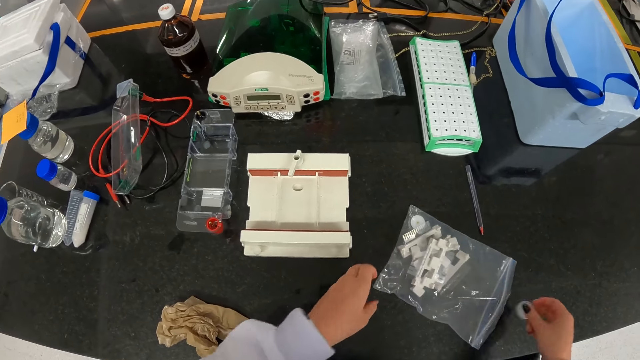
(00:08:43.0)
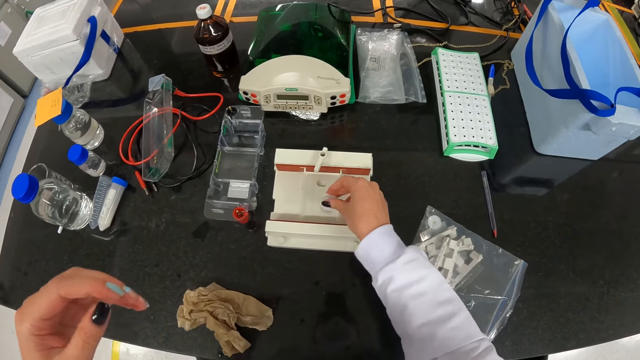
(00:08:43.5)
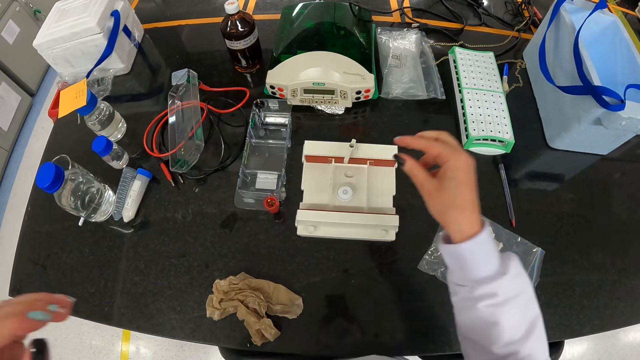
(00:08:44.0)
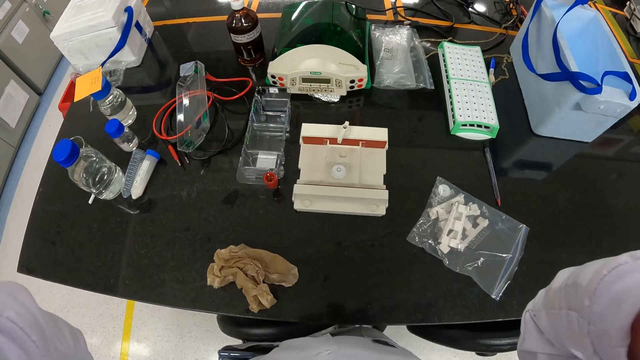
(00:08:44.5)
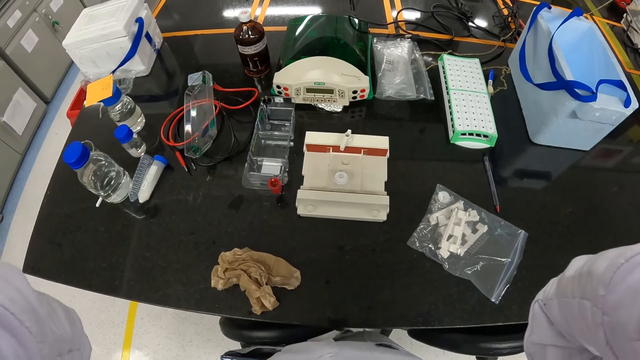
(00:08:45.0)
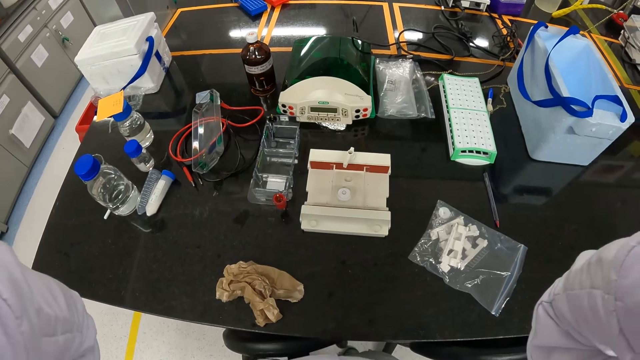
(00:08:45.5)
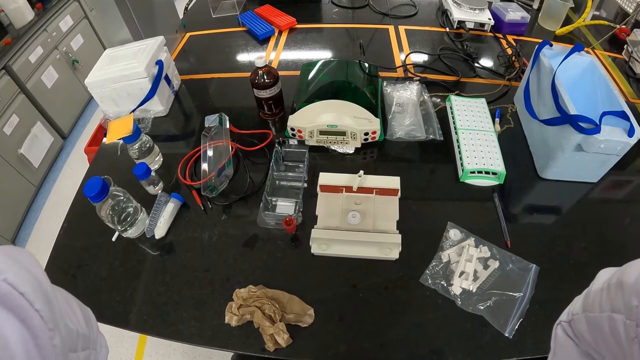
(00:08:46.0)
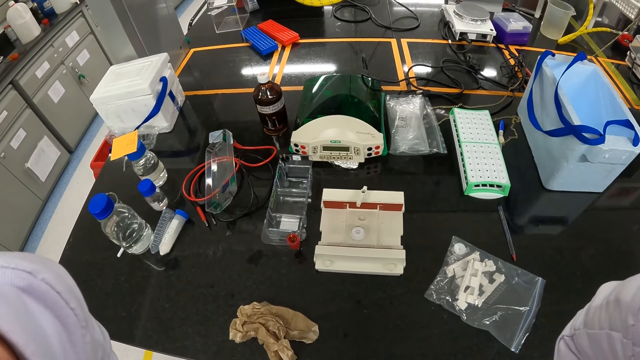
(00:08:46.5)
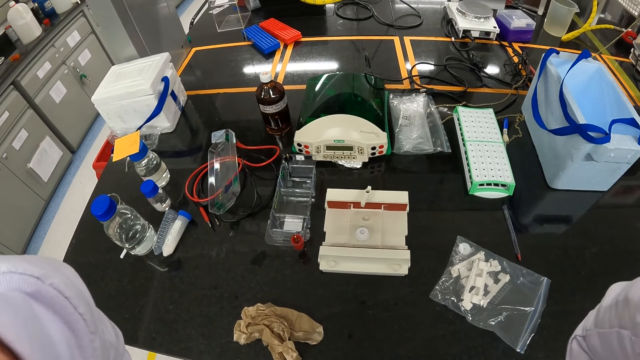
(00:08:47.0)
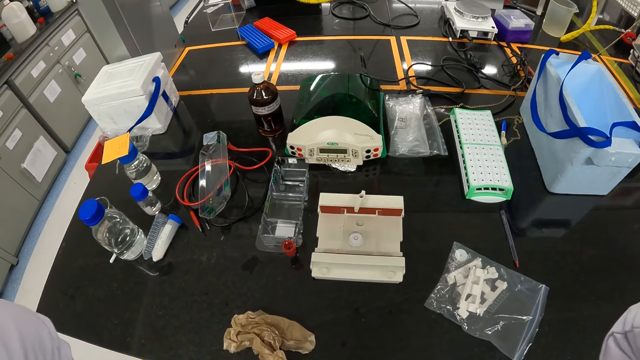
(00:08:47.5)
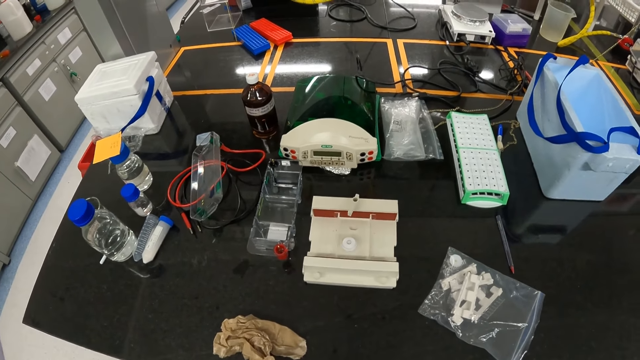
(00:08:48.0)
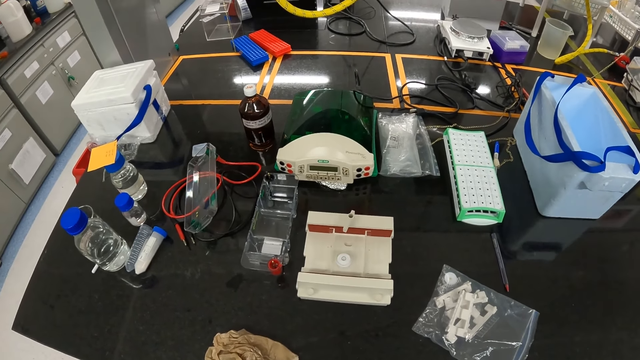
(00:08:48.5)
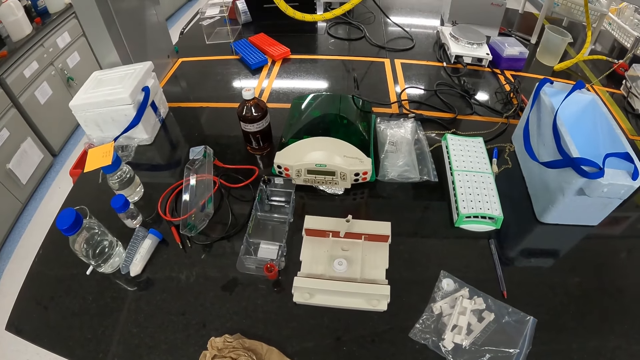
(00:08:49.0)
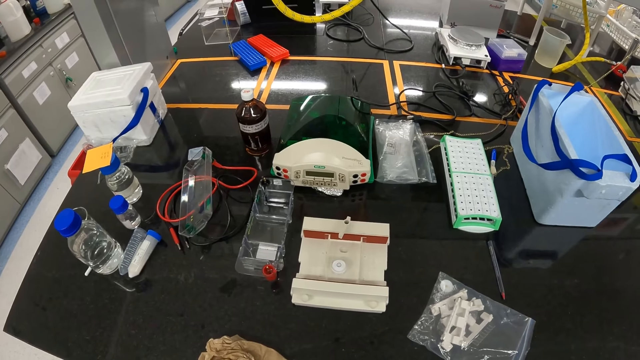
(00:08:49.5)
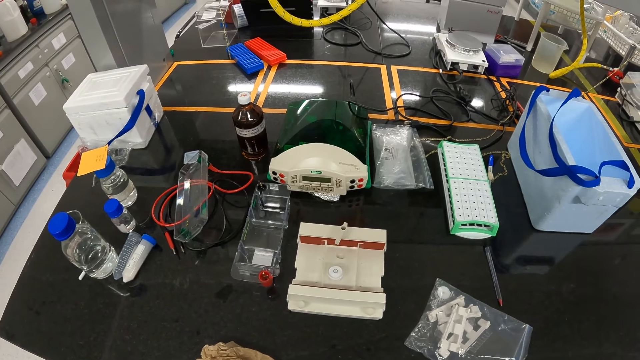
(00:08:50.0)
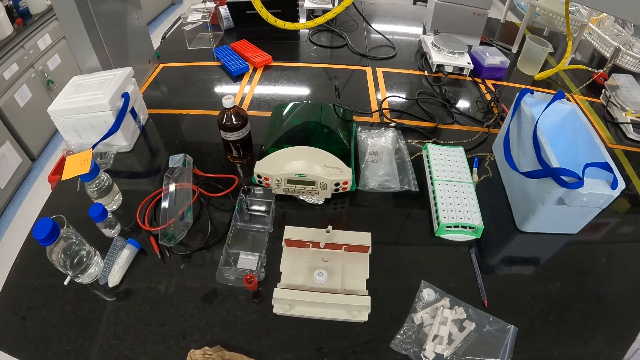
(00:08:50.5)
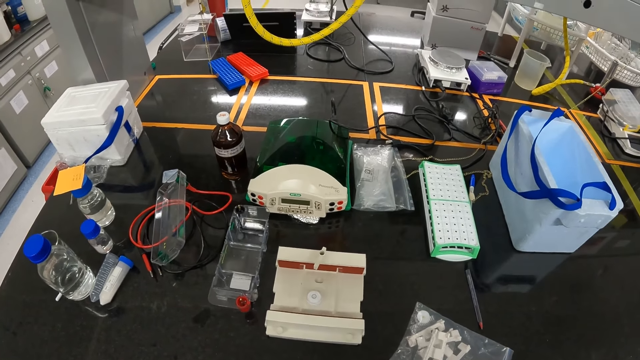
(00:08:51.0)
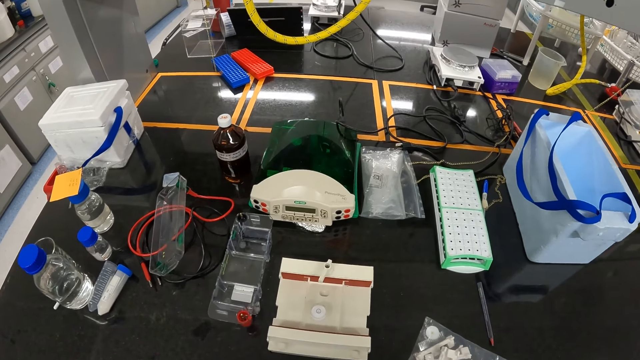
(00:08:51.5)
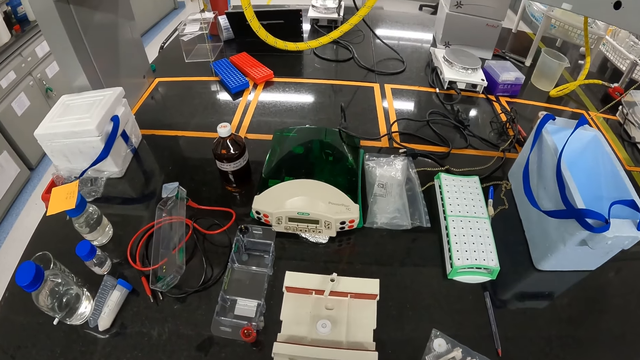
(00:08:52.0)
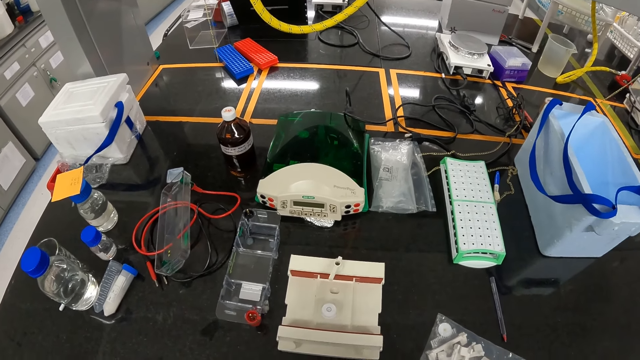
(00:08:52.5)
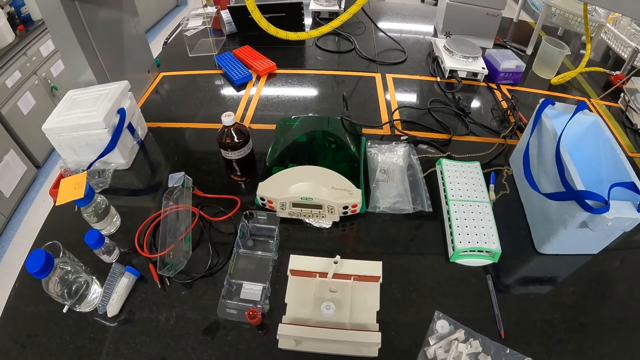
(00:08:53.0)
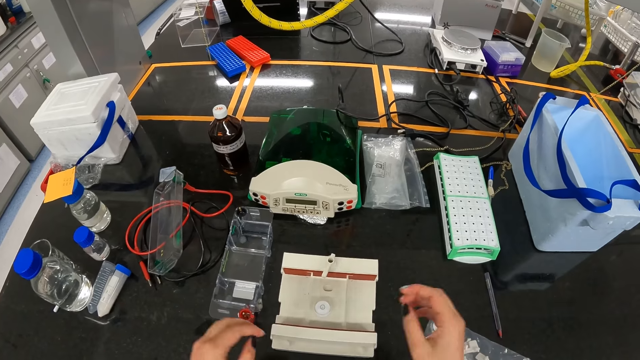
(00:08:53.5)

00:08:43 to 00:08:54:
The camera wearer places the clip on the hydrothermal apparatus with her right hand. She adjusts a camera on her head with her two hands.

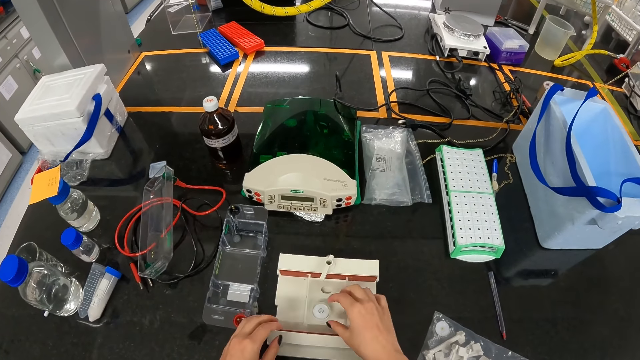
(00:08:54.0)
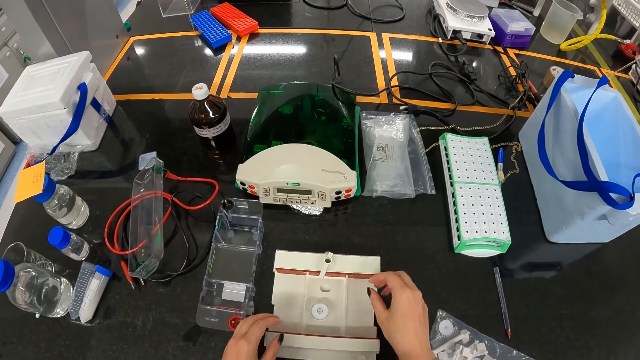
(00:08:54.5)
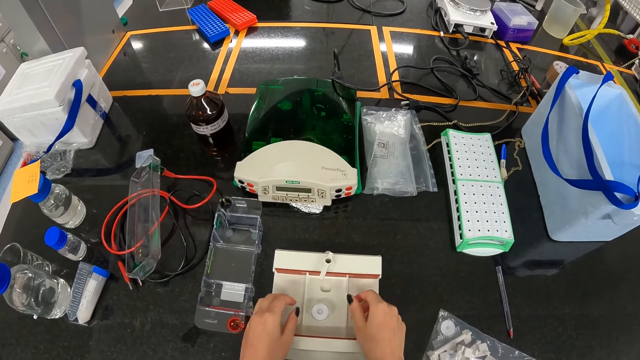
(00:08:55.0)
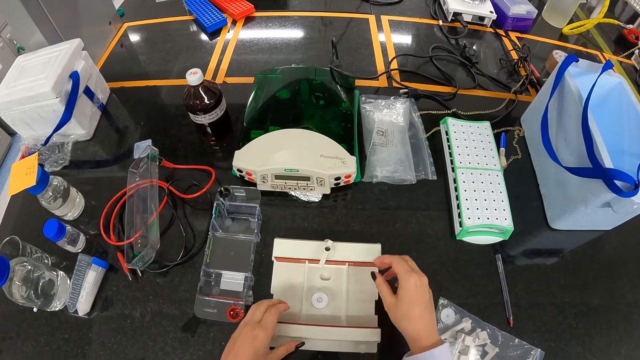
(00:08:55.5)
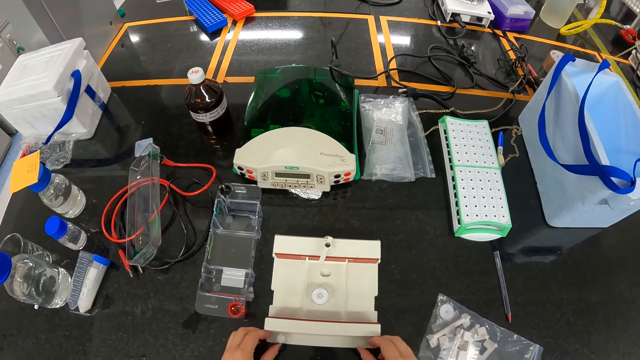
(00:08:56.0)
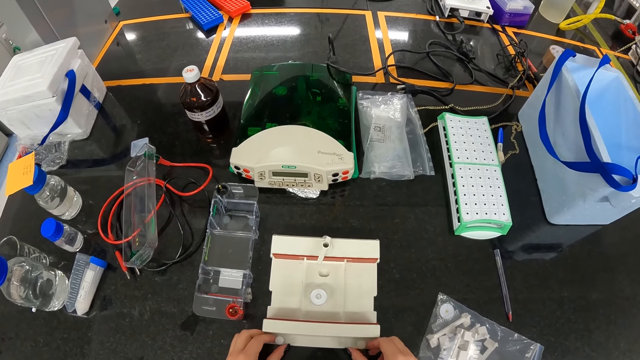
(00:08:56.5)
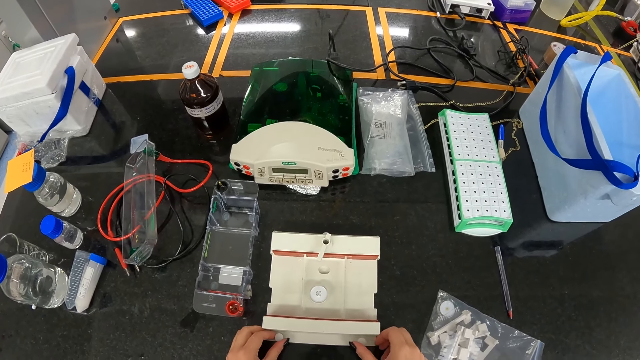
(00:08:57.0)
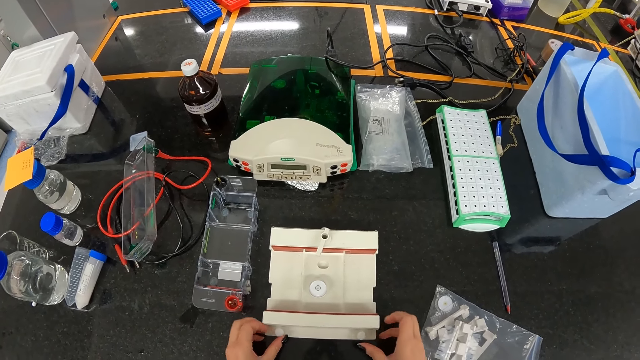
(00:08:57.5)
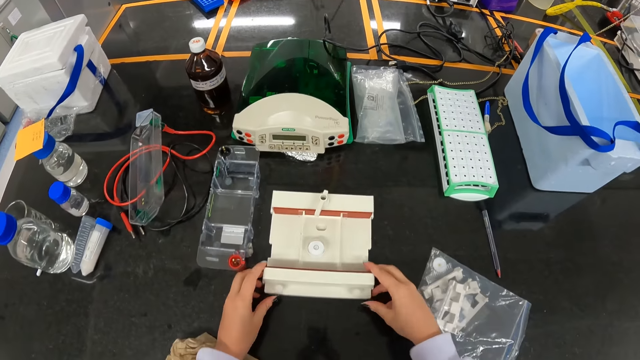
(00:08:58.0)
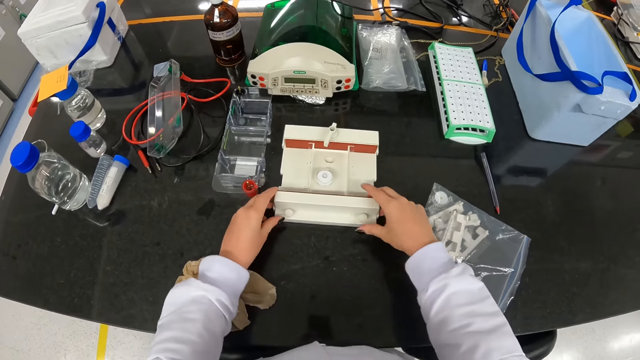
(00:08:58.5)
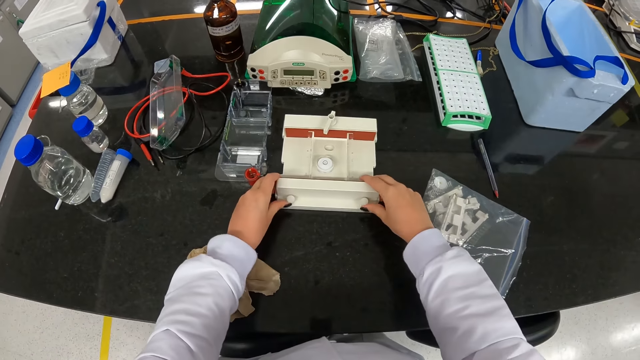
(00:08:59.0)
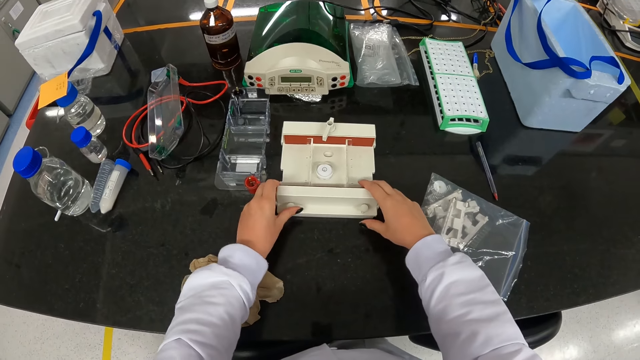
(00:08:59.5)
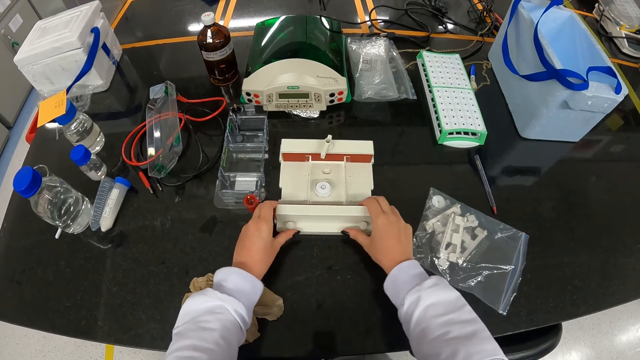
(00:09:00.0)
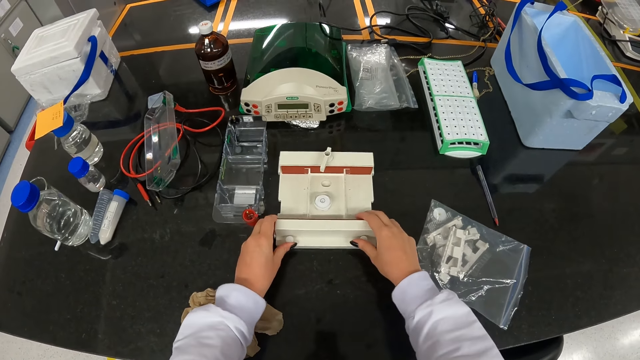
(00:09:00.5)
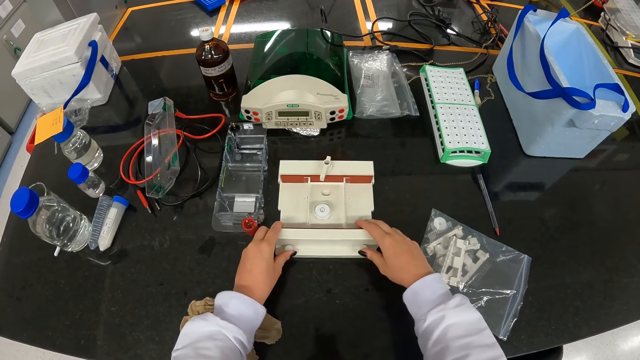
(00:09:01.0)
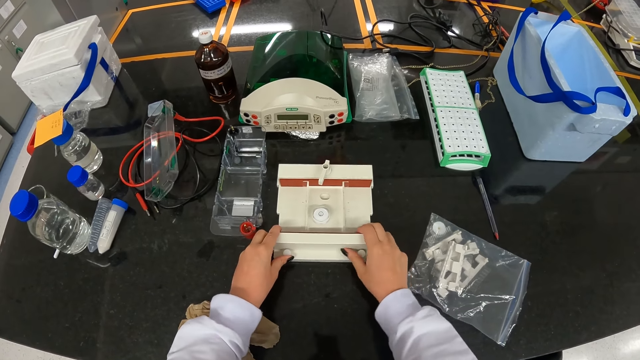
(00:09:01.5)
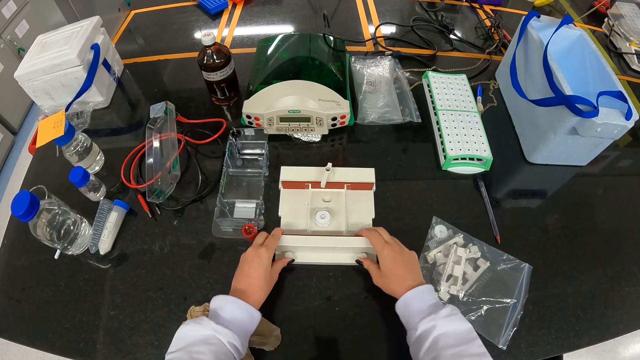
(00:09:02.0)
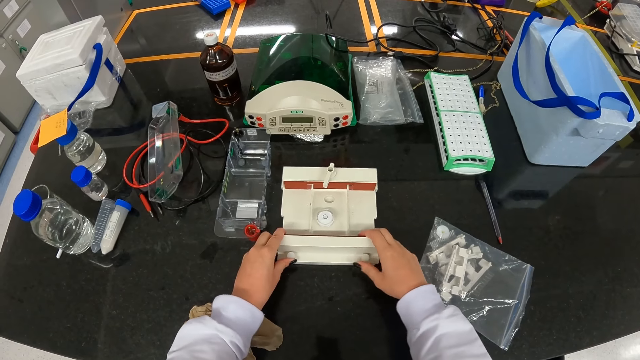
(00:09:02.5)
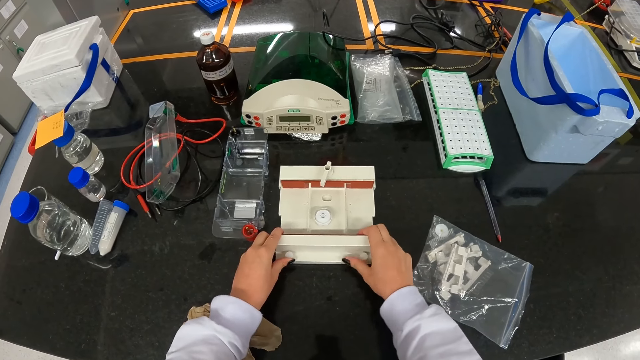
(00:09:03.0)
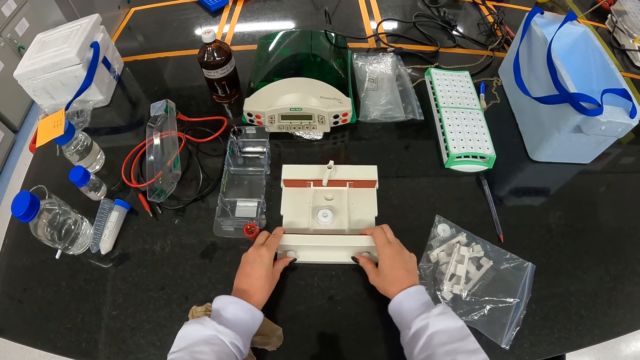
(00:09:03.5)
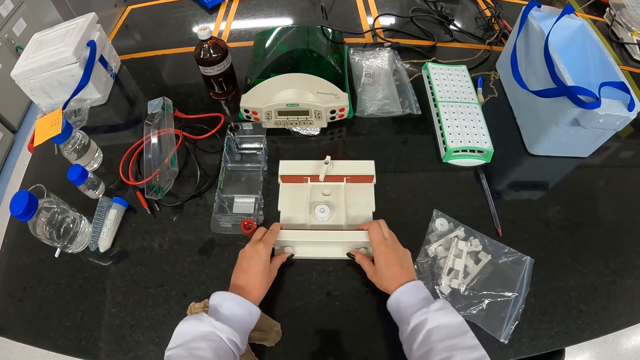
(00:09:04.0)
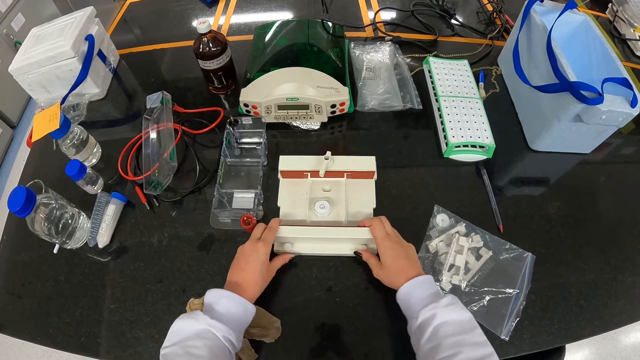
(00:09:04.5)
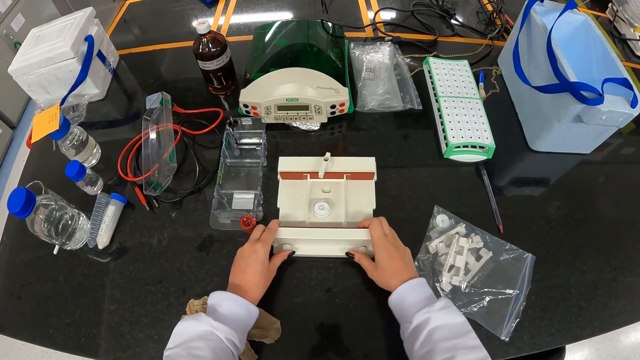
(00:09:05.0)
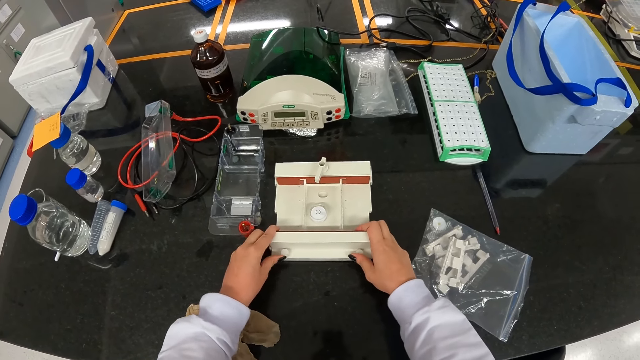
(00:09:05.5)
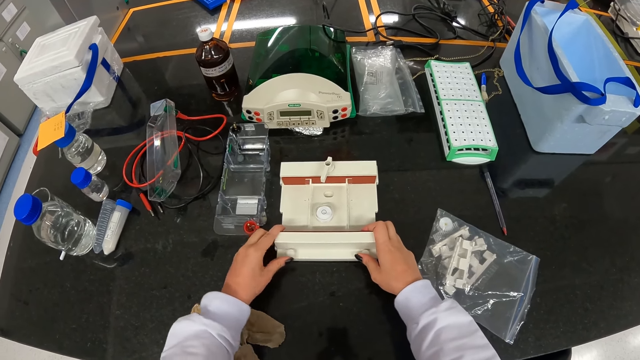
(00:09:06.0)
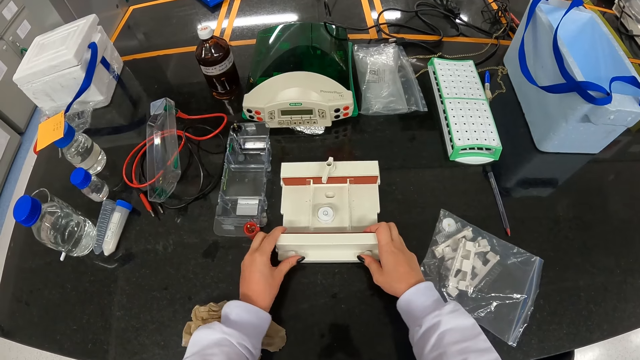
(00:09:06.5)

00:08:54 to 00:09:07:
The camera wearer adjusts two knobs on the hydrothermal apparatus with her two hands.
